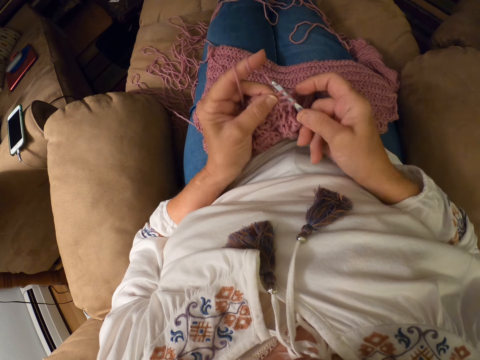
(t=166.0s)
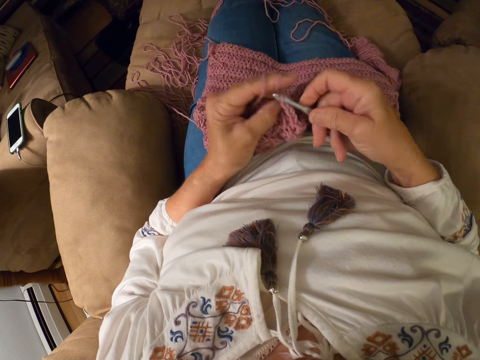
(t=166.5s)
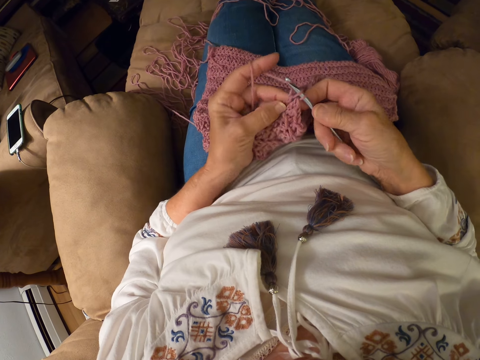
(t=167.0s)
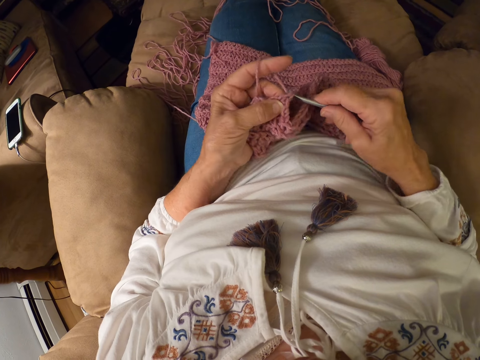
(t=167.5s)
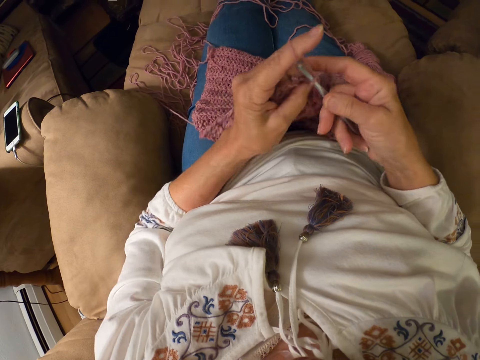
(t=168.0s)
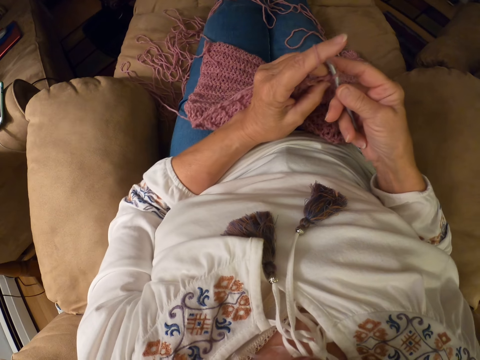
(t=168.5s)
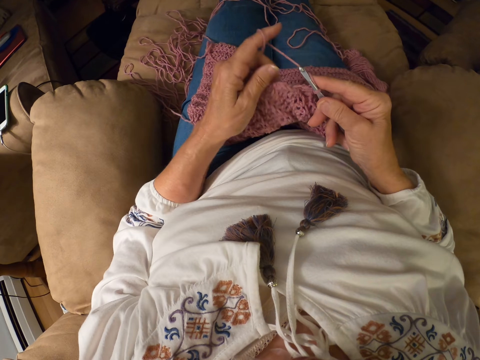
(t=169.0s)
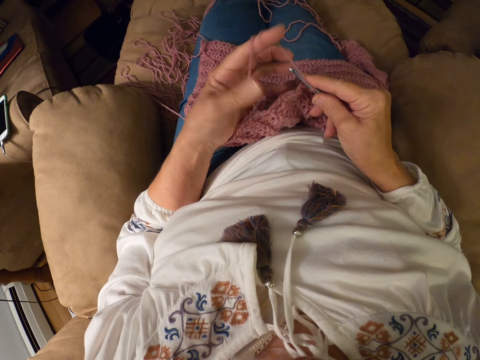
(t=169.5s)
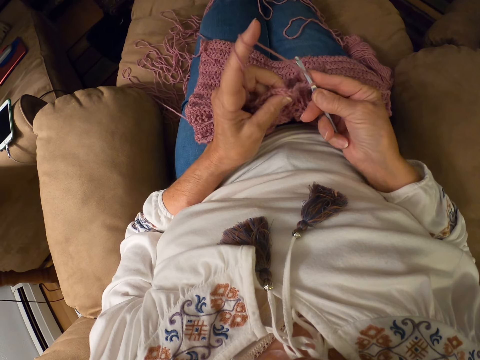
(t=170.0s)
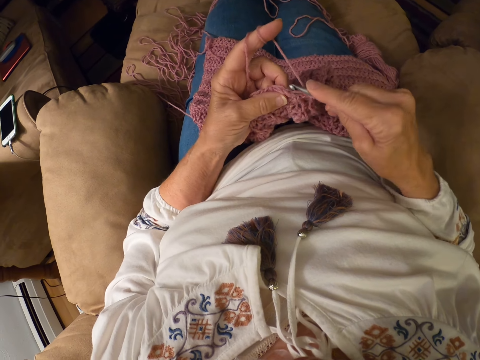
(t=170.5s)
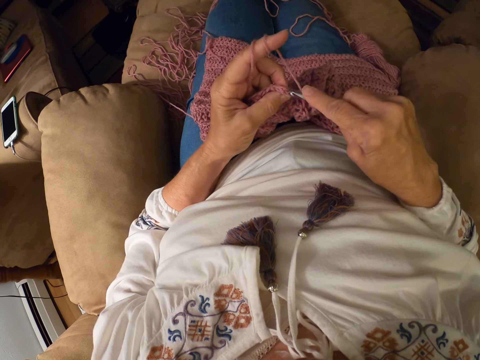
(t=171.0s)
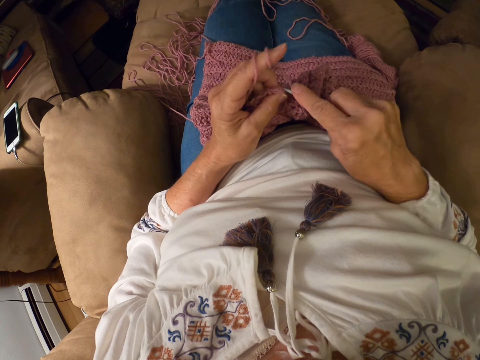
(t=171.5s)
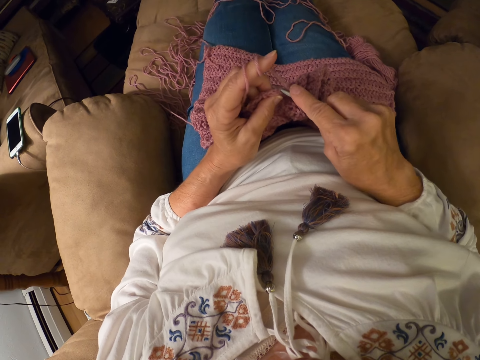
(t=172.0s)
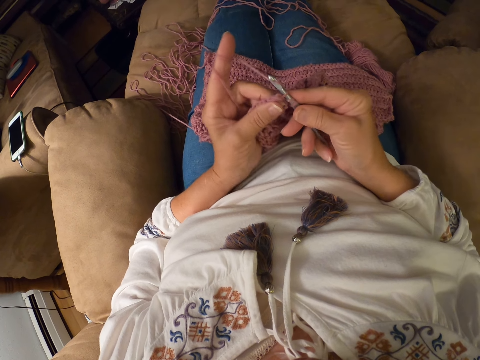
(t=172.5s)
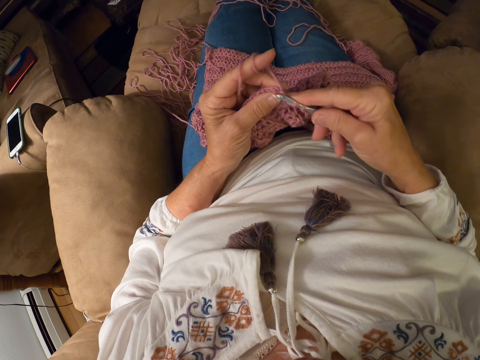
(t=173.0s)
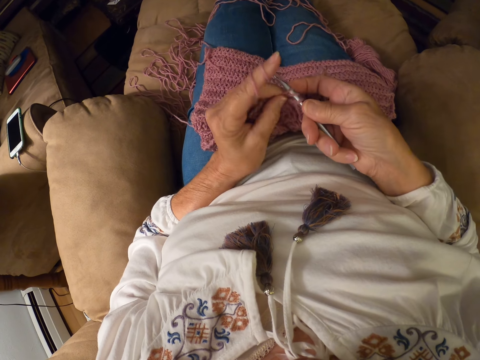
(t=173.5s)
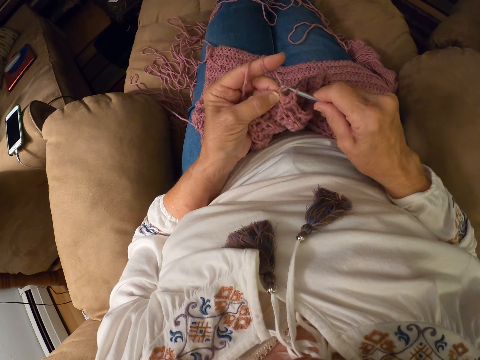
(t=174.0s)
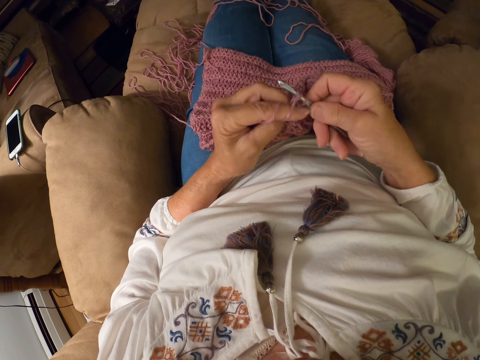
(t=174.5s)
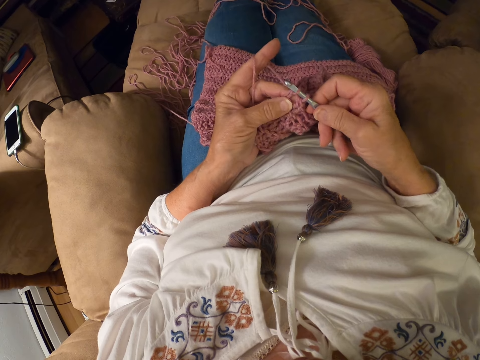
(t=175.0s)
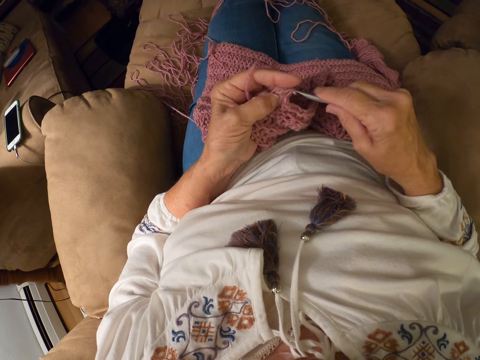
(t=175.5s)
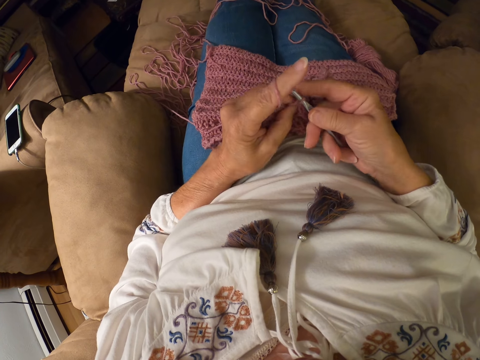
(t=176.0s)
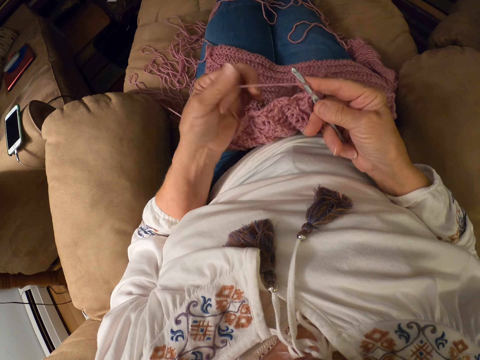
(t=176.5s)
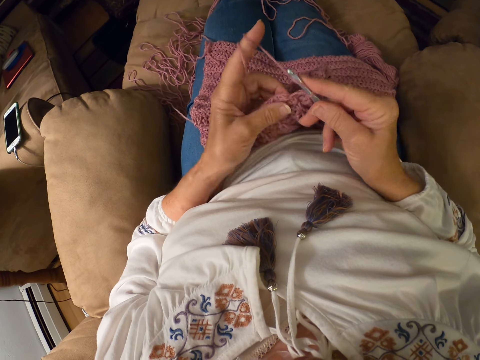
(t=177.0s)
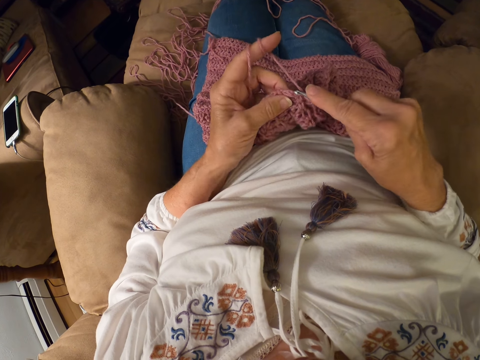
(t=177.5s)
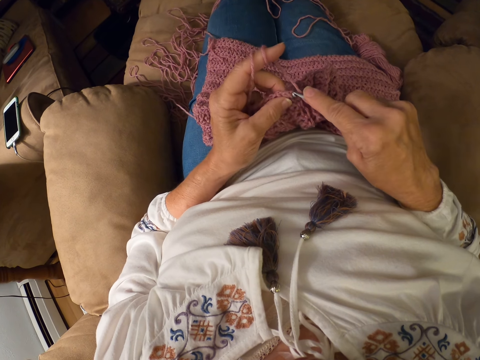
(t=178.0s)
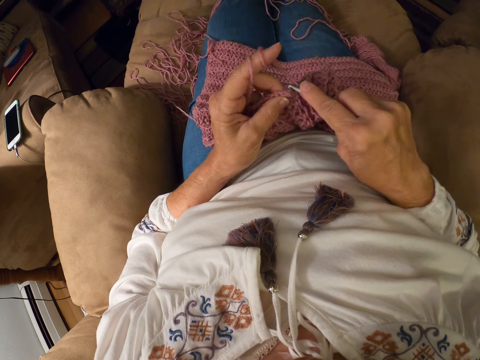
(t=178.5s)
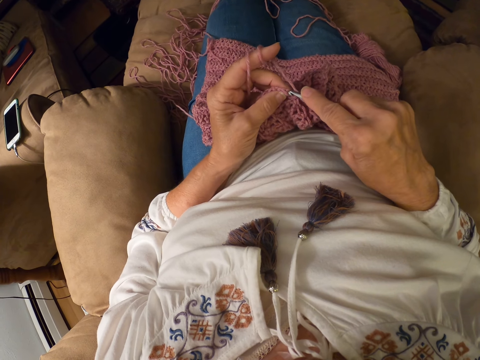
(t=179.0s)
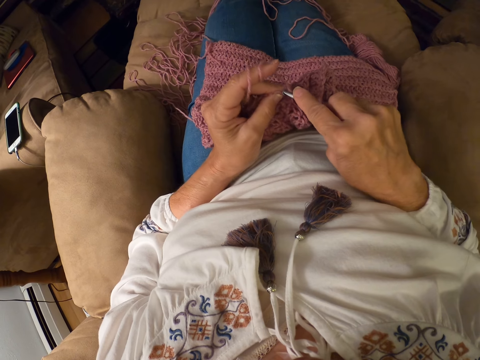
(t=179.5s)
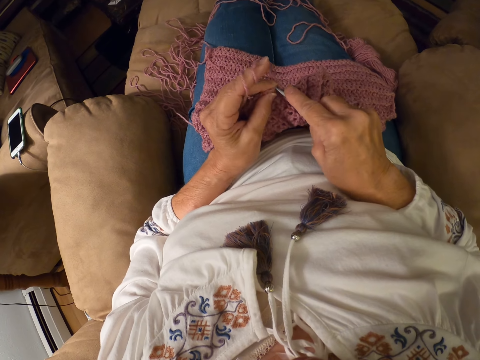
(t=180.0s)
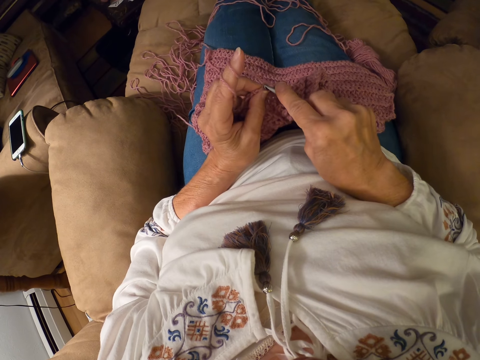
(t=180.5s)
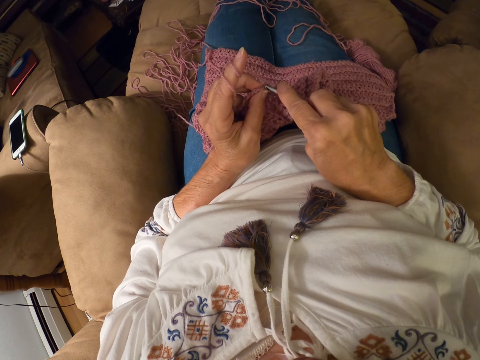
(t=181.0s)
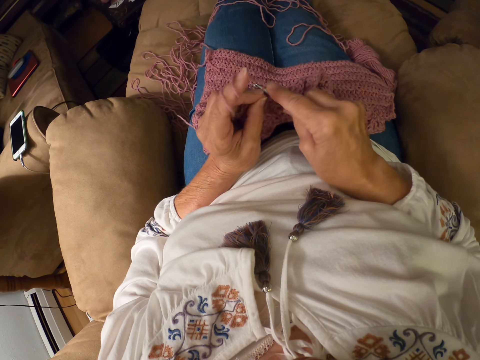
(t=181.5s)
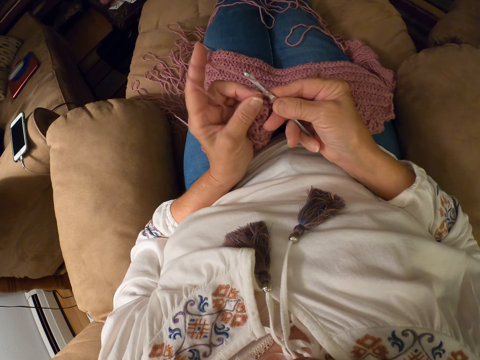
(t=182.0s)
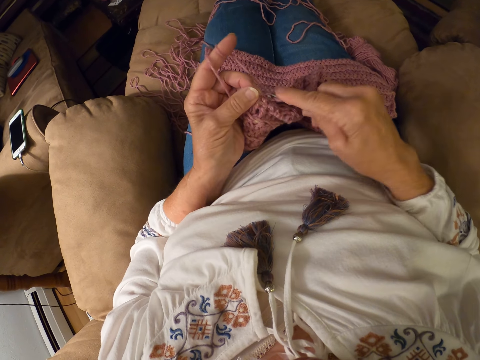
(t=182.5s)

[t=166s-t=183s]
The camera wearer moves her left hand. She rolls the yarn around her left index finger. She crochets with the yarn. She rolls the yarn around her left index finger. She crochets with the yarn.

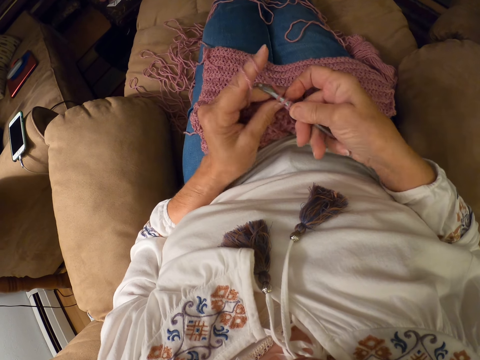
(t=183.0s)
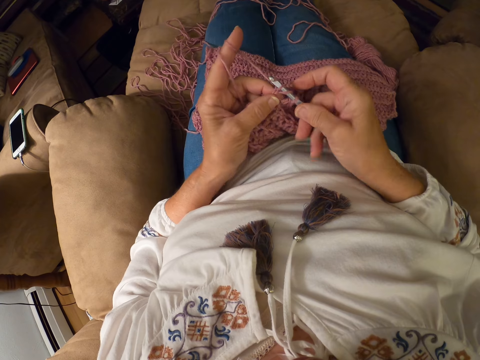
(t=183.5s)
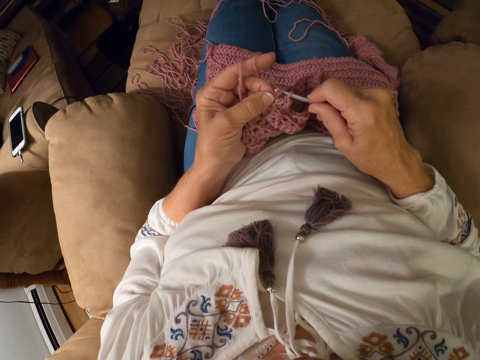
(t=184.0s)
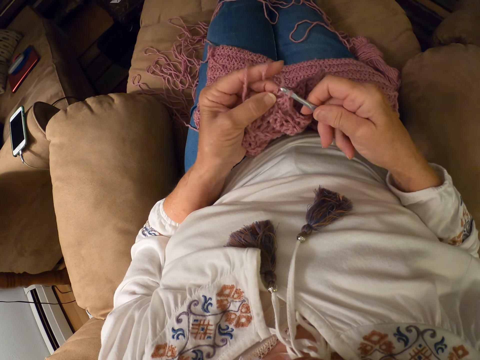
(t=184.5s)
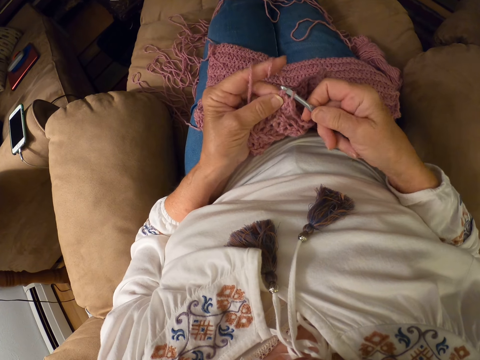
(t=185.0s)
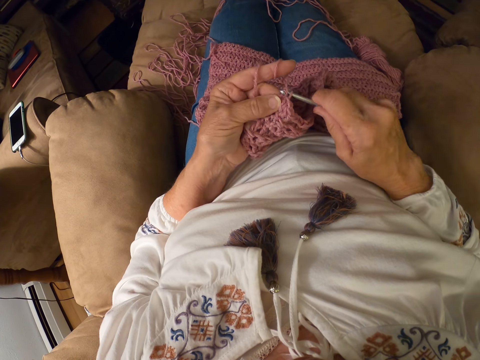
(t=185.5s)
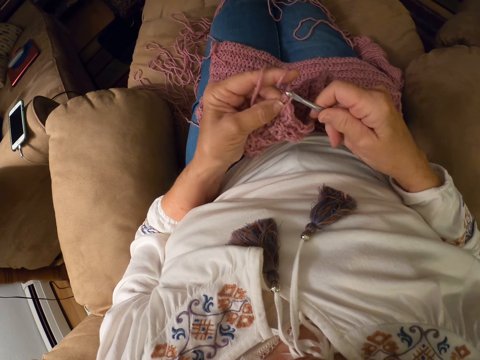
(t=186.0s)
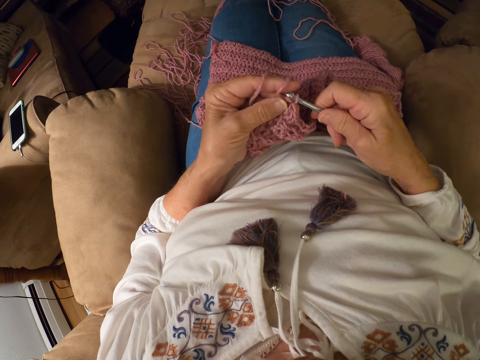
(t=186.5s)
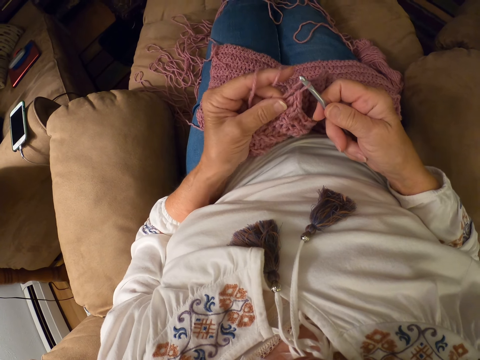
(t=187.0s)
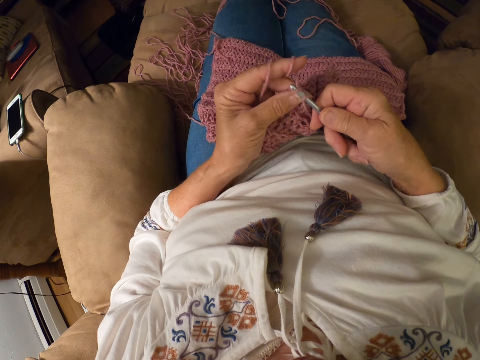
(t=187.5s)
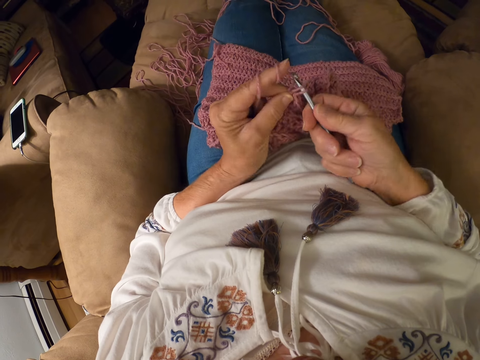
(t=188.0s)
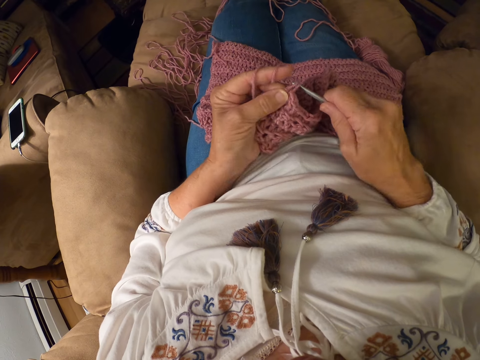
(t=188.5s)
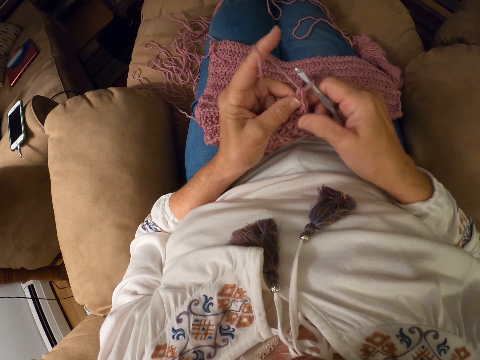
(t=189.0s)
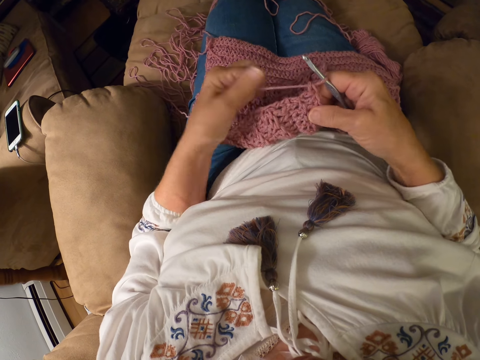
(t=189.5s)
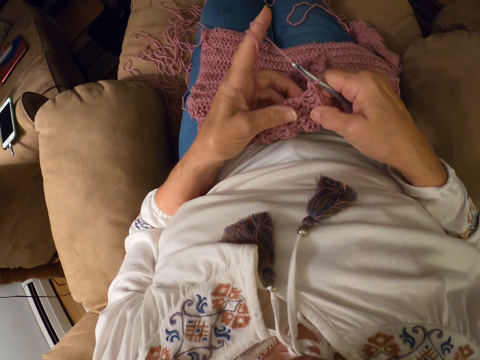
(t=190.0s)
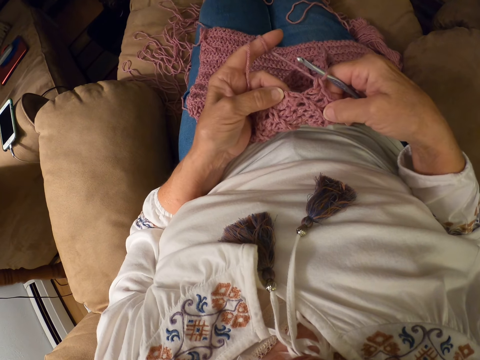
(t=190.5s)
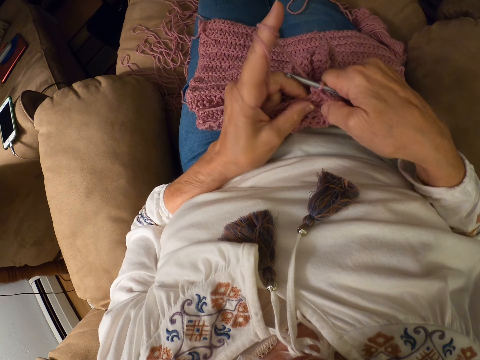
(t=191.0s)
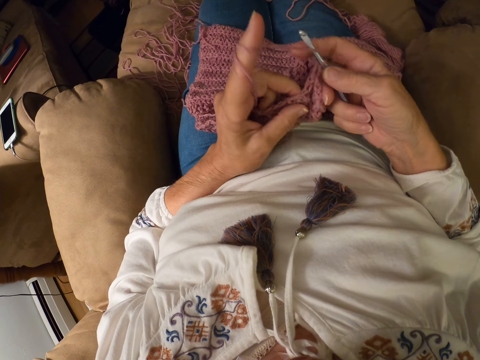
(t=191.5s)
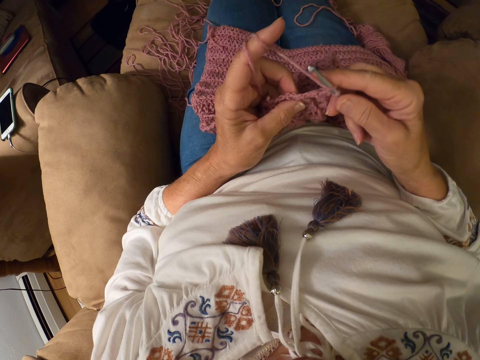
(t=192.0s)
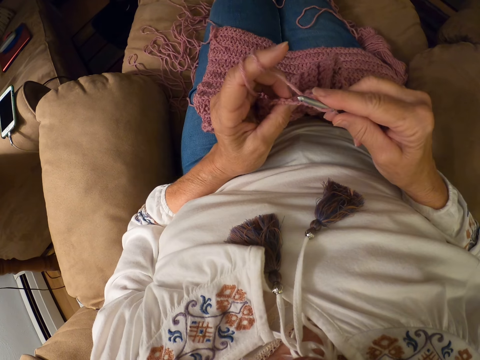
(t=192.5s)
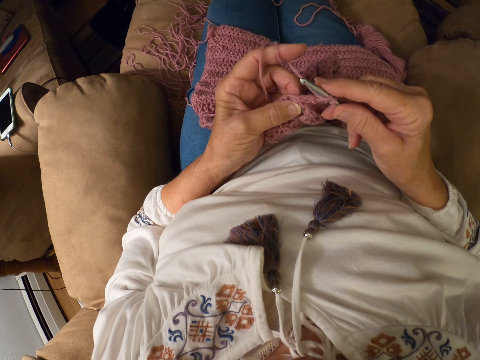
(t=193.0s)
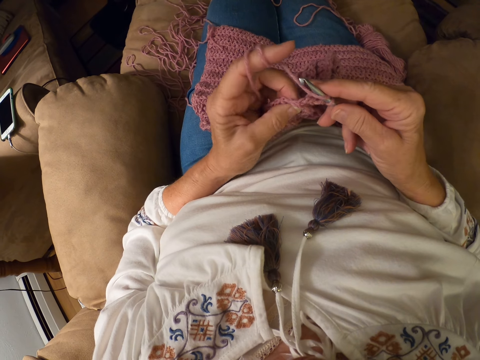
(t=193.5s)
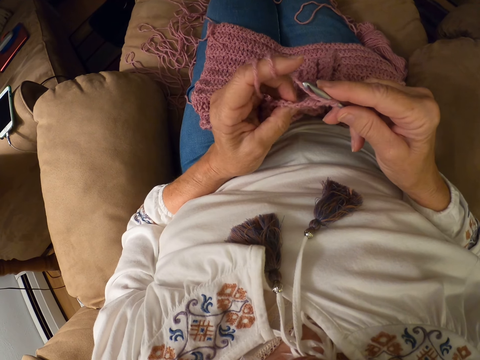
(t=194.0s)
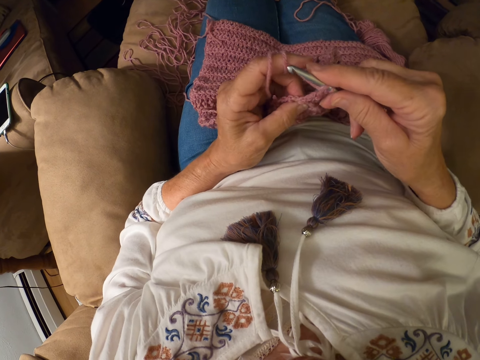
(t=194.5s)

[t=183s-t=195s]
The camera wearer rolls the yarn around her left index finger. She crochets with the yarn. She folds a thread using a needle.
